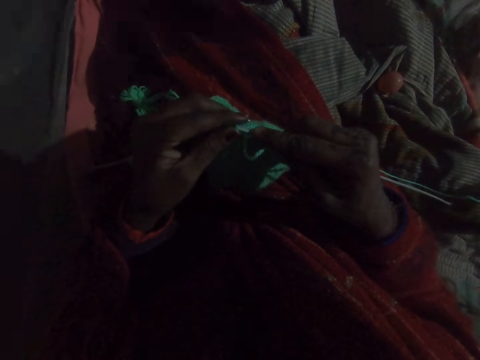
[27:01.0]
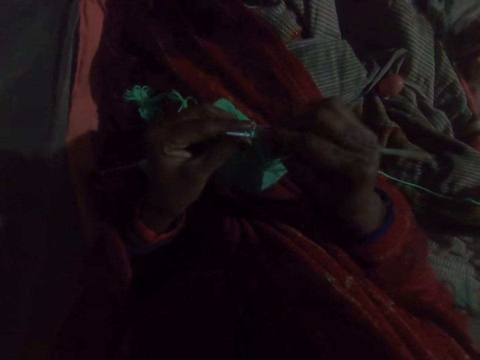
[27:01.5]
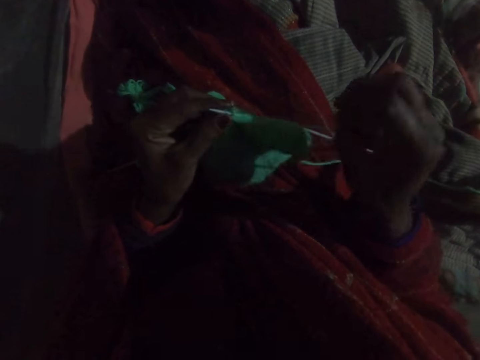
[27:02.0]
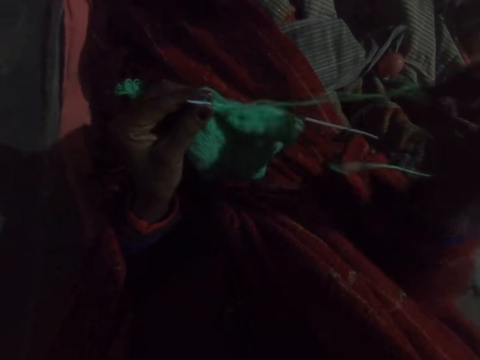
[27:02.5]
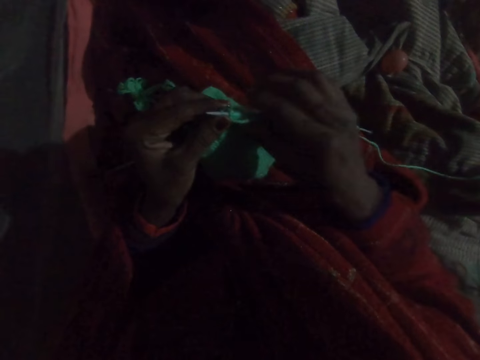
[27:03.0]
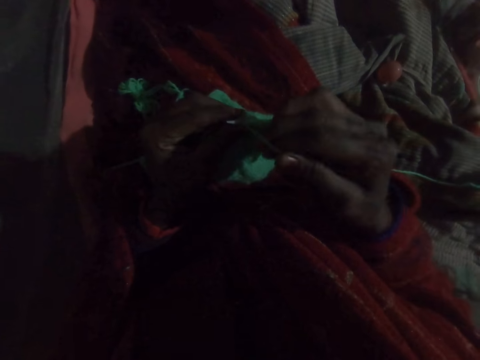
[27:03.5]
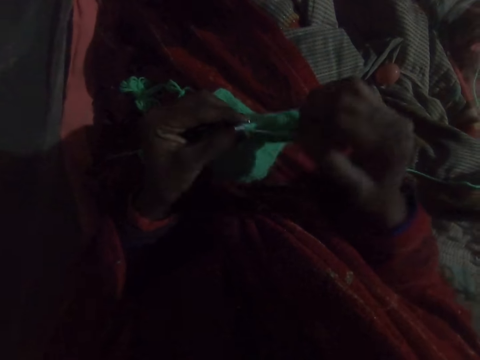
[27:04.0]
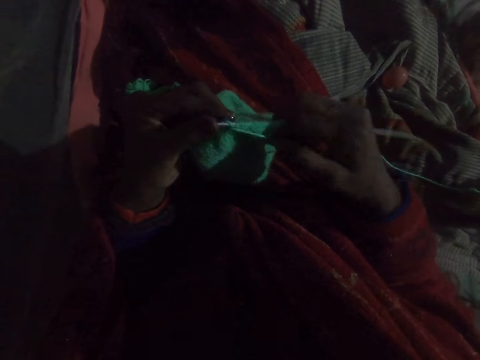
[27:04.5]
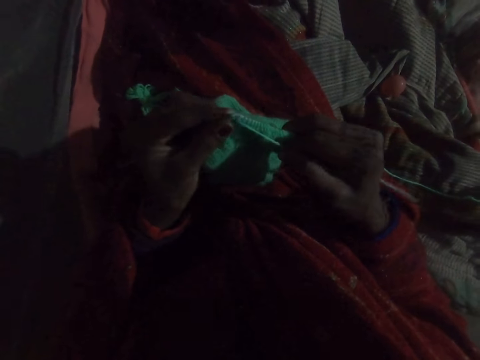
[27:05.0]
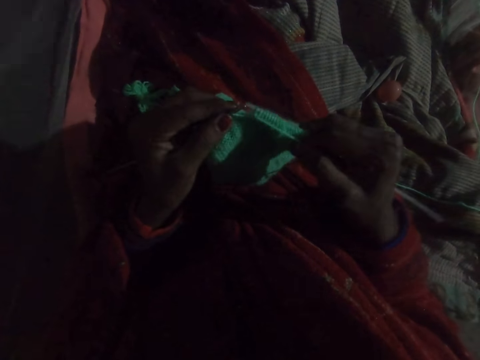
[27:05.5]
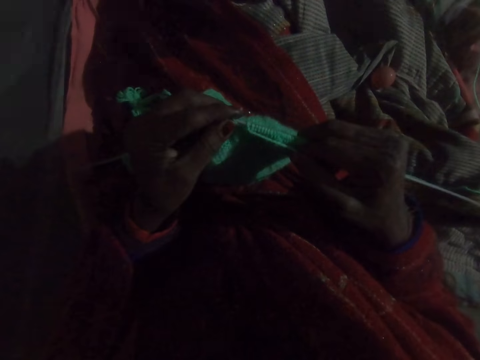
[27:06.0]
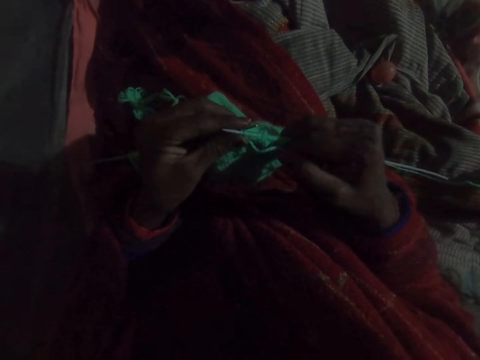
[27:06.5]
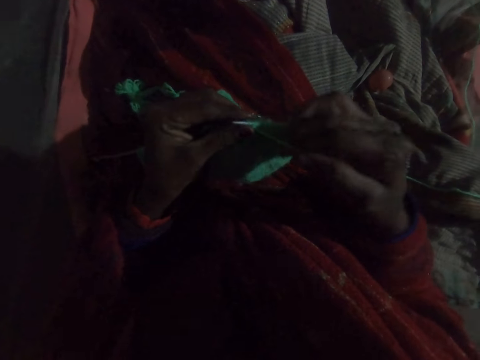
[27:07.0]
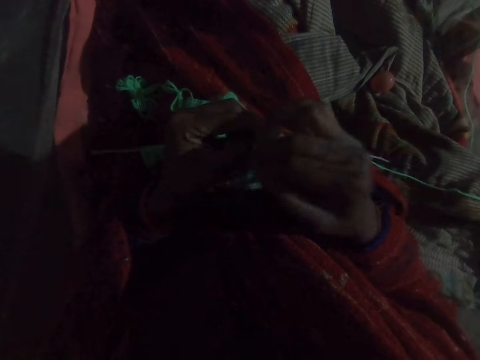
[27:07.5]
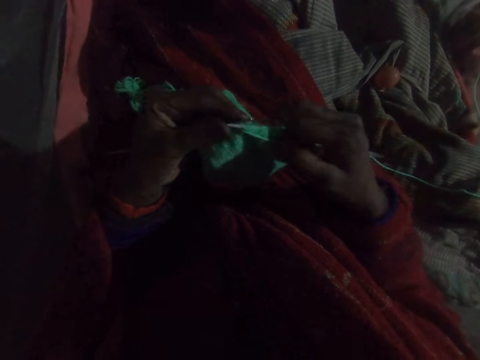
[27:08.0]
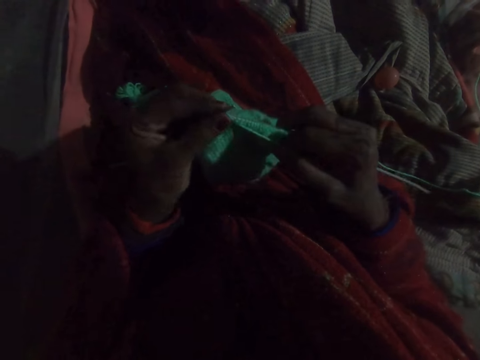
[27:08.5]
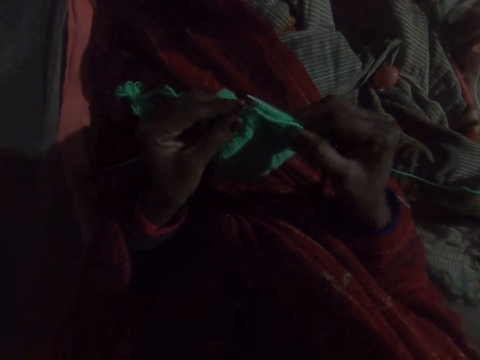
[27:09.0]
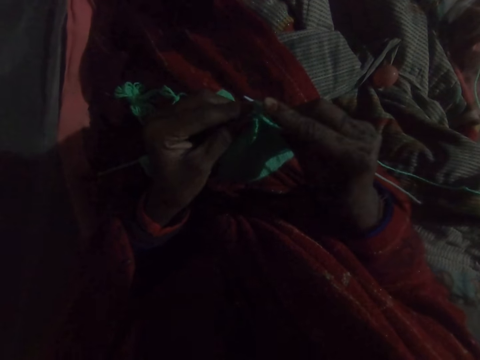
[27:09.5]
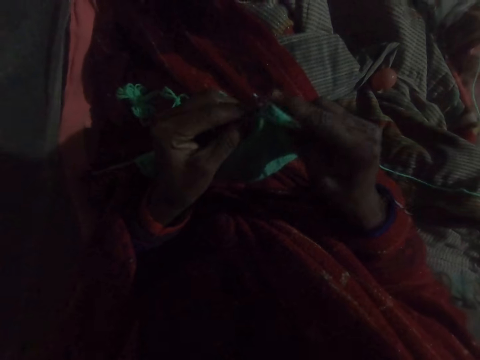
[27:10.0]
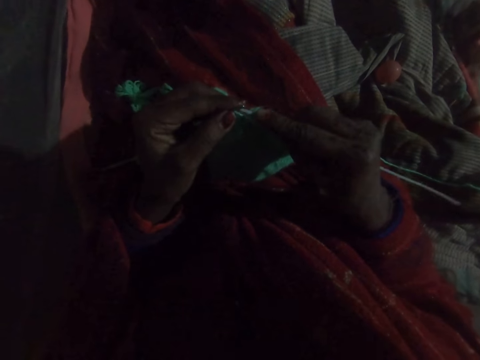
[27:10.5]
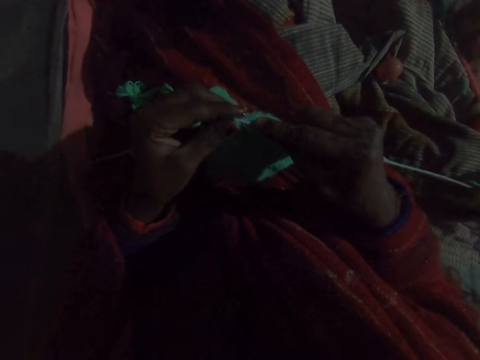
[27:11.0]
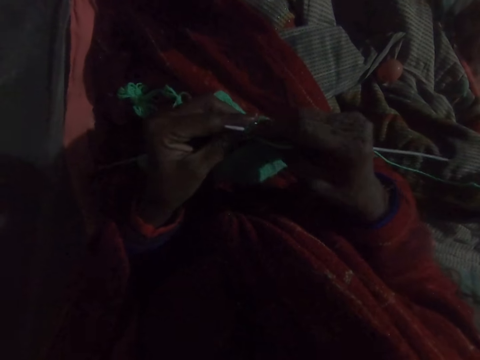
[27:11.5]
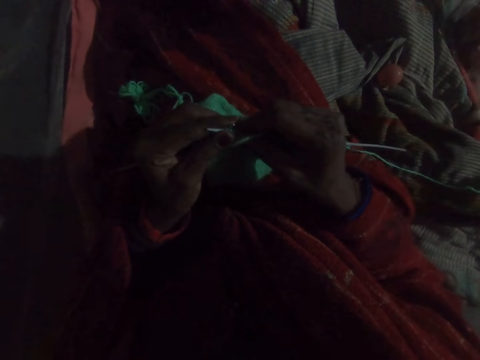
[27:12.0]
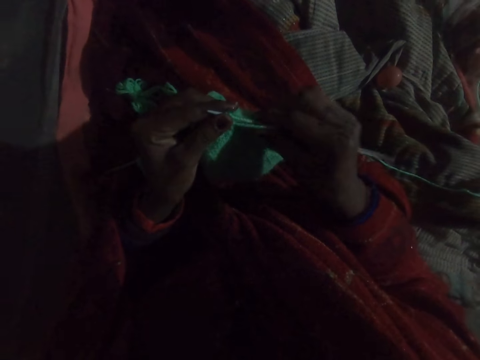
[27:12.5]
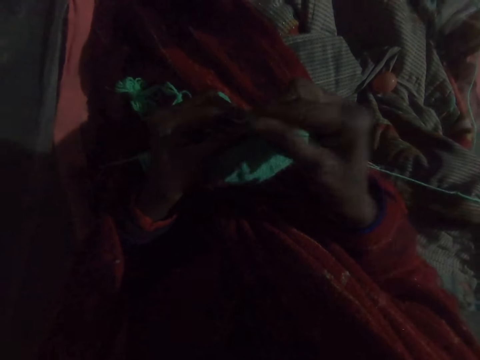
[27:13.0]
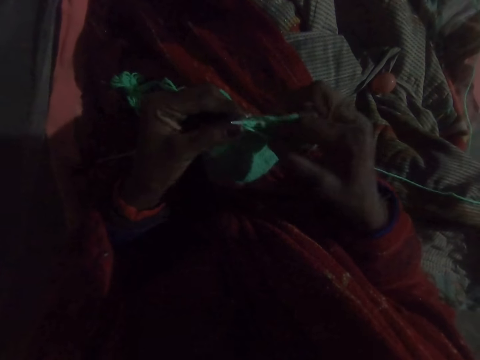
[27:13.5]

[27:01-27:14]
The camera wearer straightens a thread. They take a round thread. They knit a woolen cloth. They take the round thread. They knit the woolen cloth.

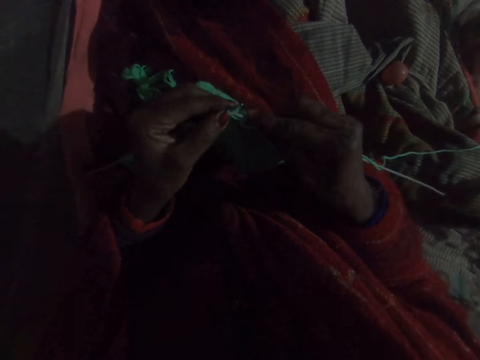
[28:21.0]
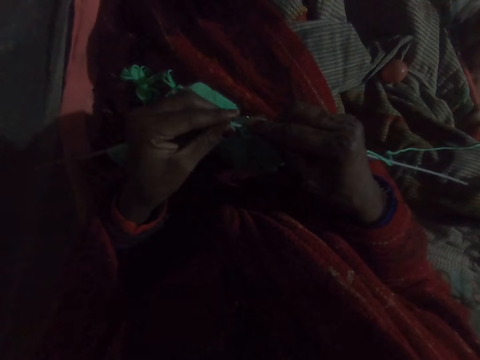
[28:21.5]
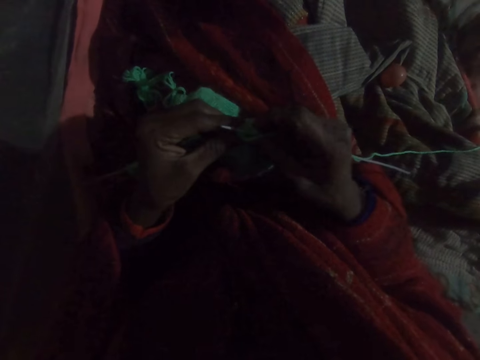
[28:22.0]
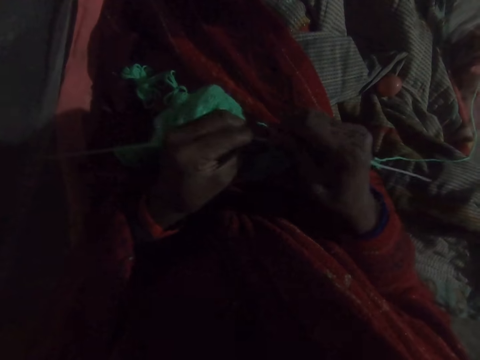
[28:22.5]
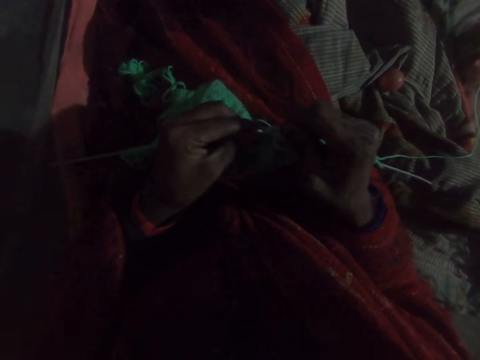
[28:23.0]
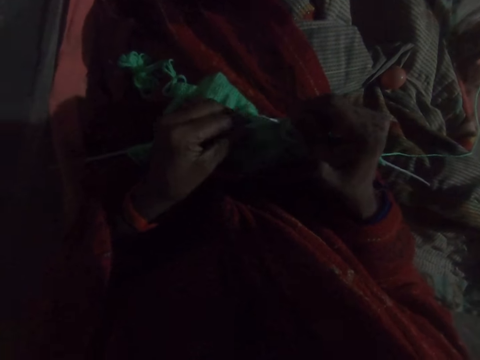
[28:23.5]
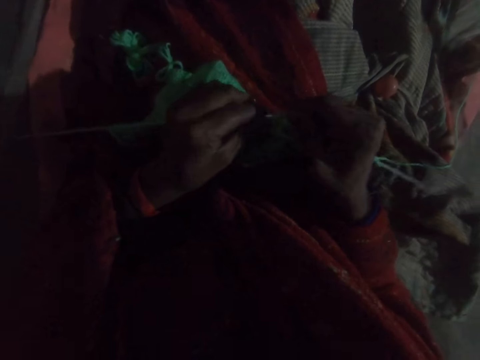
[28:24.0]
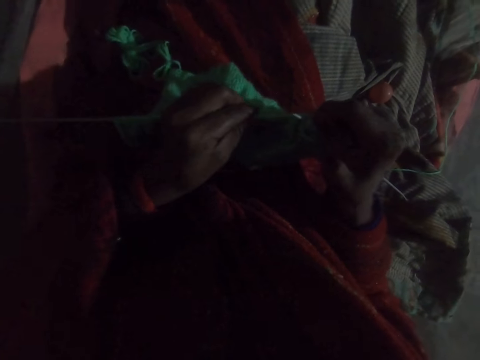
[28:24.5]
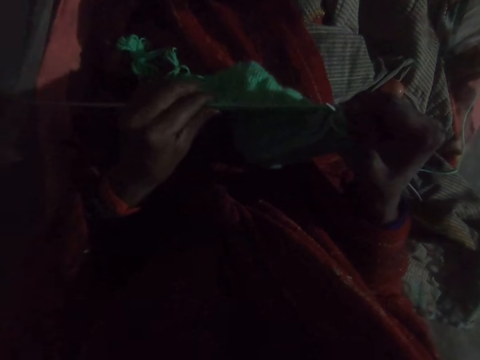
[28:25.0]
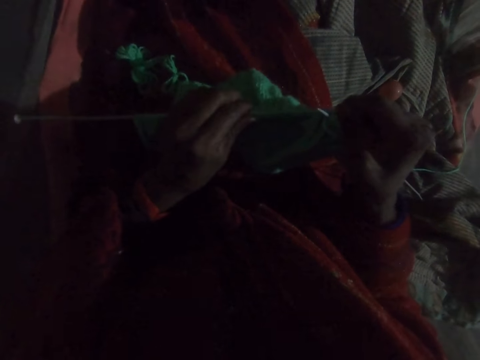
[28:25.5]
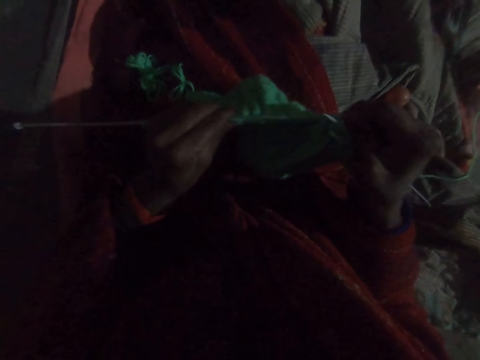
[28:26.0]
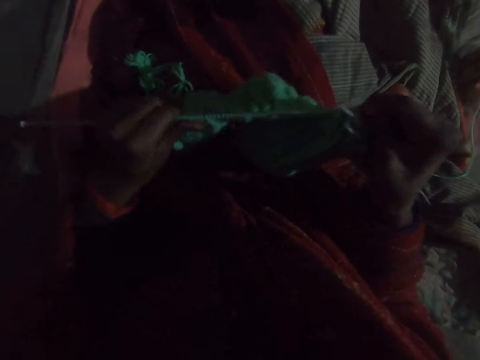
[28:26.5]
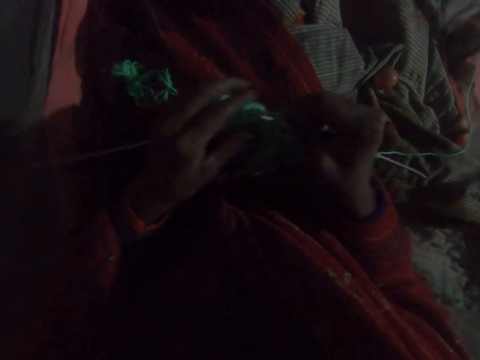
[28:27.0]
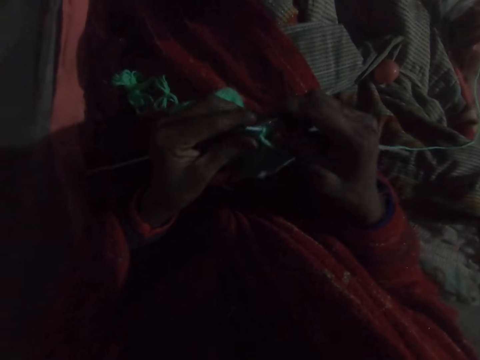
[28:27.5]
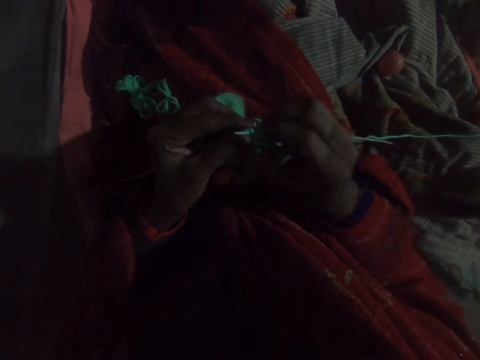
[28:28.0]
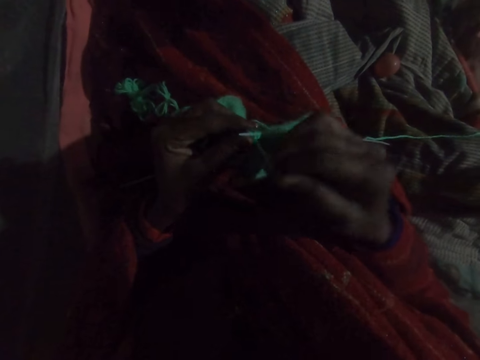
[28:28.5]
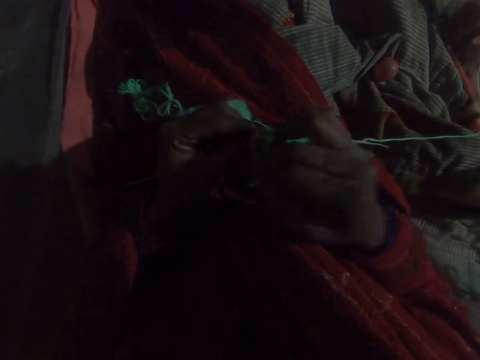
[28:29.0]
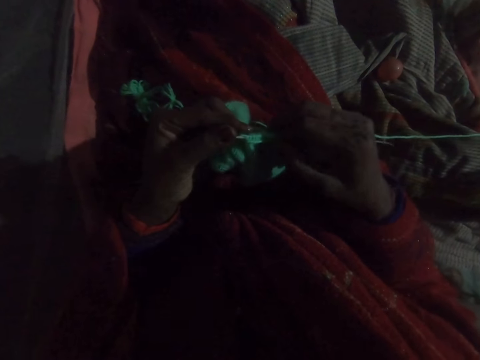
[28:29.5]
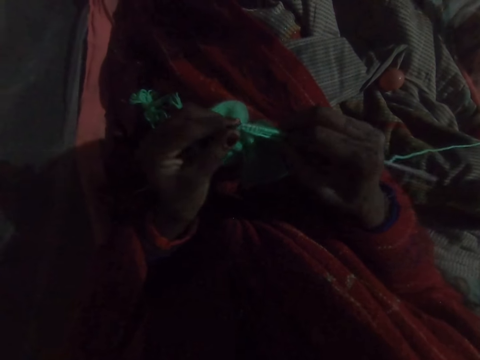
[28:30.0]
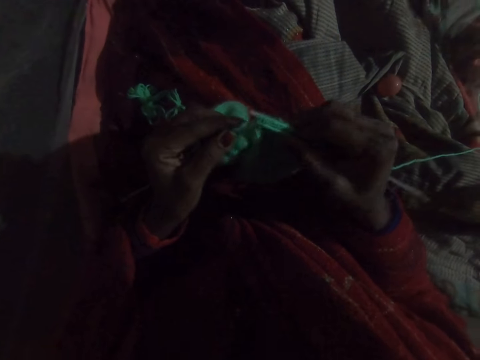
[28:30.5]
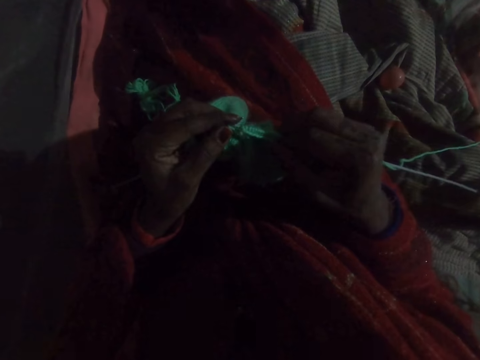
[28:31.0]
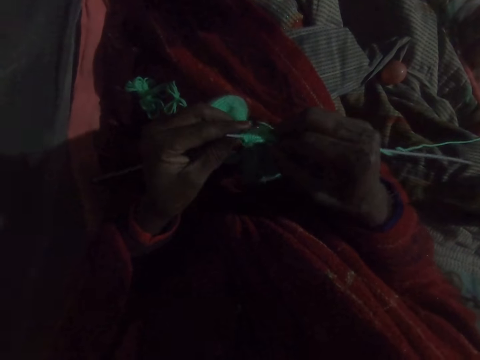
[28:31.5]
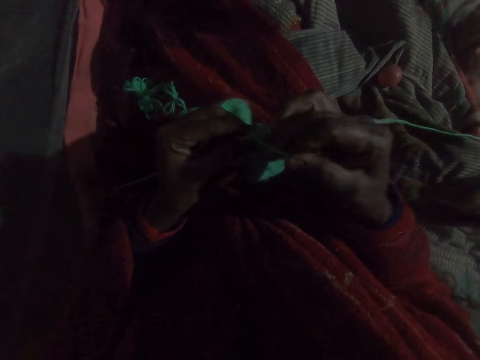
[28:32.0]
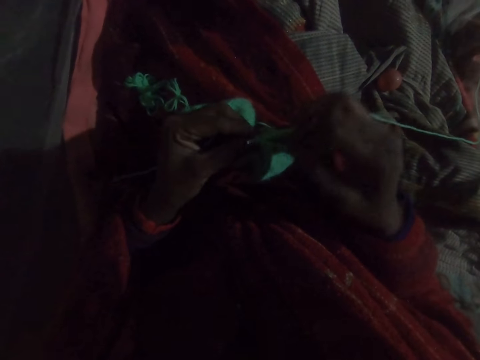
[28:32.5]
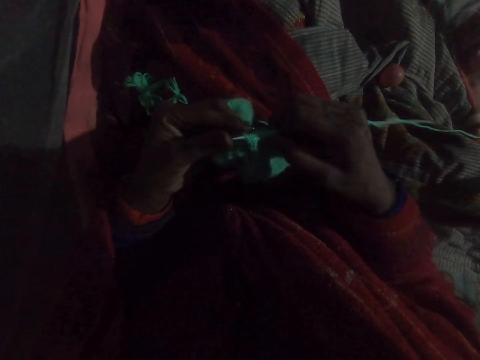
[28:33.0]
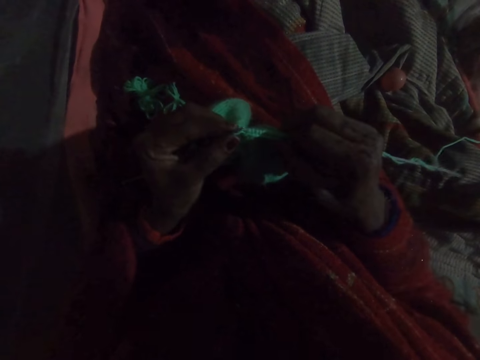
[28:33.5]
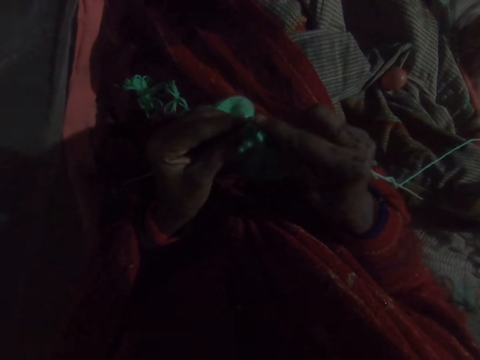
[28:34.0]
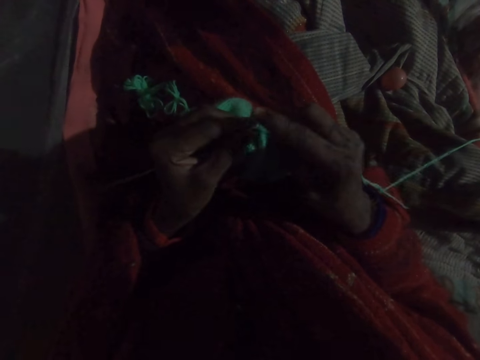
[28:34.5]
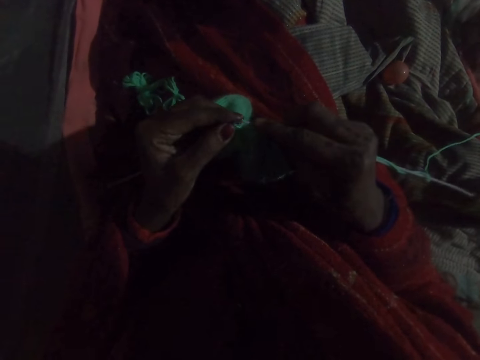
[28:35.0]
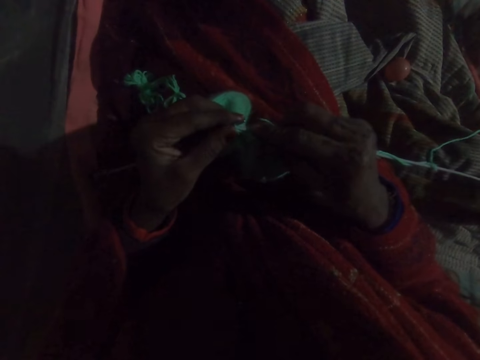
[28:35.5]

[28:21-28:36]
The camera wearer adjusts the knit in the needle with her left hand. She knits with the wool.
